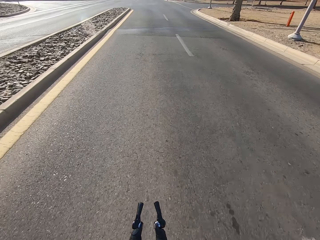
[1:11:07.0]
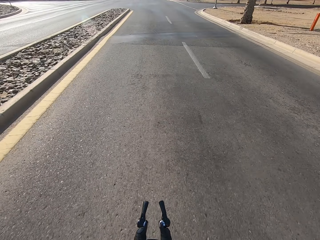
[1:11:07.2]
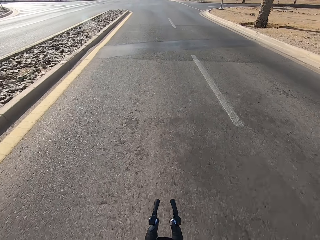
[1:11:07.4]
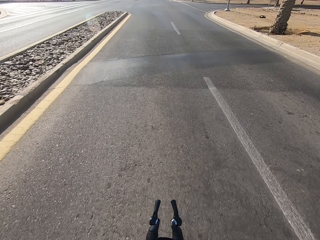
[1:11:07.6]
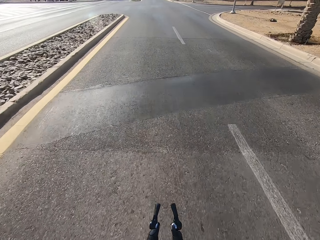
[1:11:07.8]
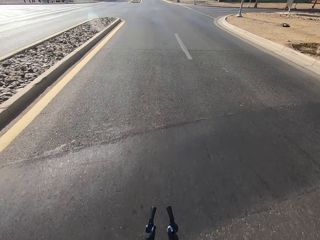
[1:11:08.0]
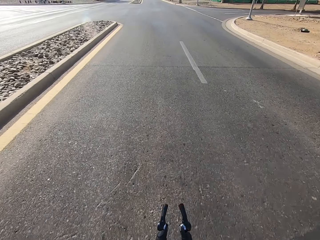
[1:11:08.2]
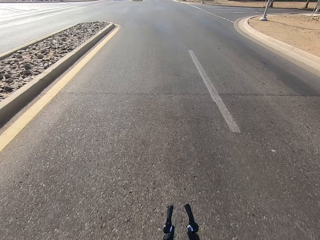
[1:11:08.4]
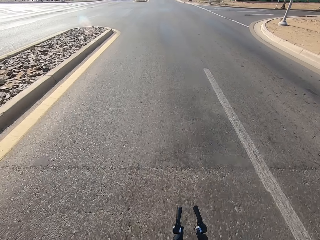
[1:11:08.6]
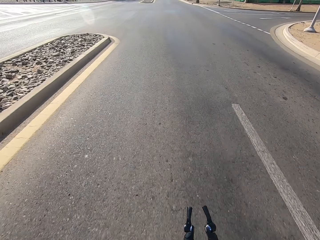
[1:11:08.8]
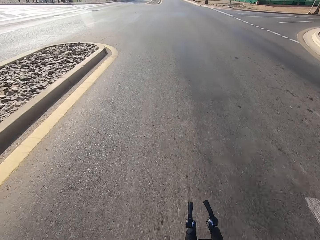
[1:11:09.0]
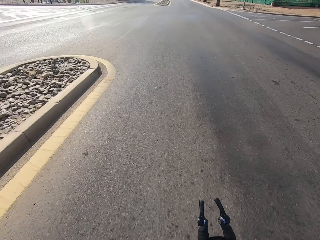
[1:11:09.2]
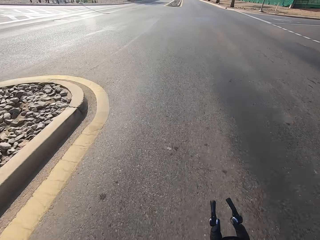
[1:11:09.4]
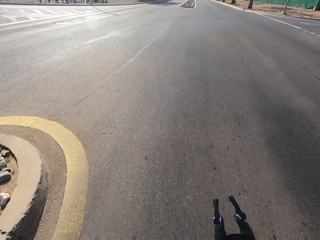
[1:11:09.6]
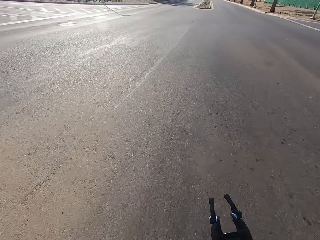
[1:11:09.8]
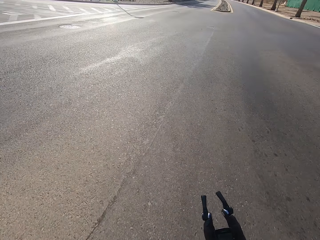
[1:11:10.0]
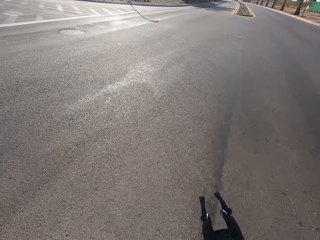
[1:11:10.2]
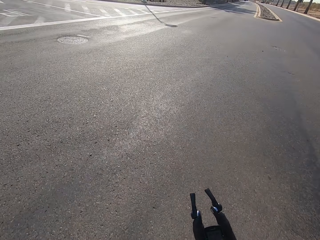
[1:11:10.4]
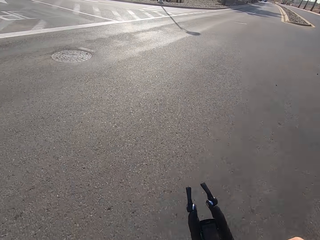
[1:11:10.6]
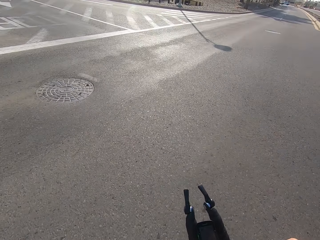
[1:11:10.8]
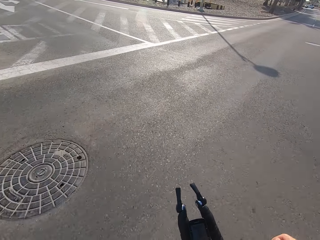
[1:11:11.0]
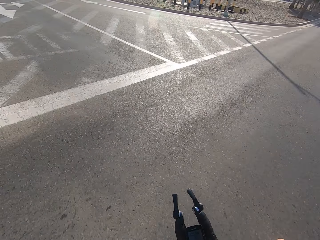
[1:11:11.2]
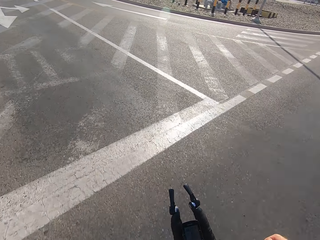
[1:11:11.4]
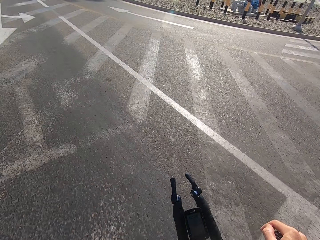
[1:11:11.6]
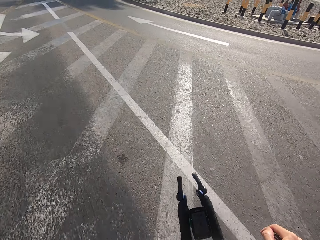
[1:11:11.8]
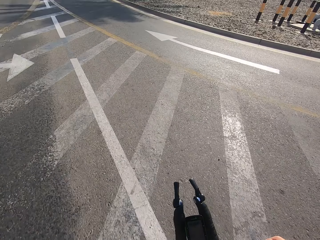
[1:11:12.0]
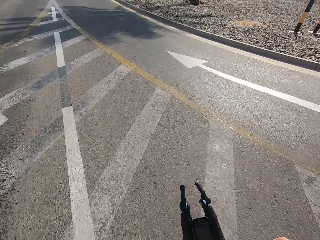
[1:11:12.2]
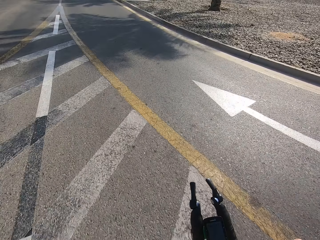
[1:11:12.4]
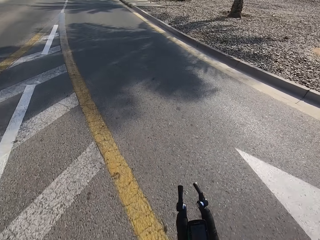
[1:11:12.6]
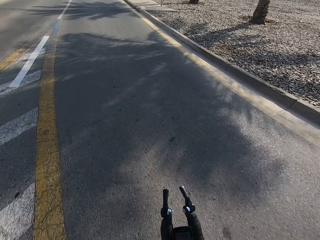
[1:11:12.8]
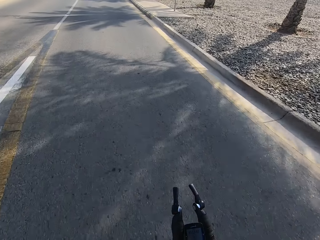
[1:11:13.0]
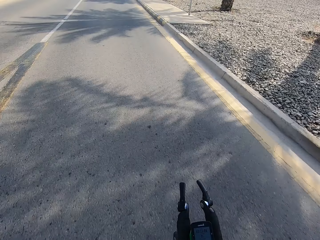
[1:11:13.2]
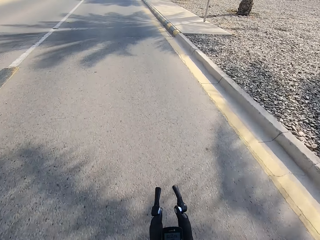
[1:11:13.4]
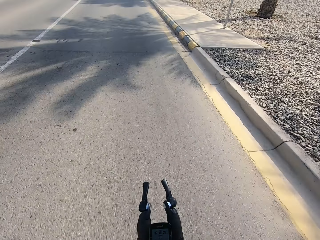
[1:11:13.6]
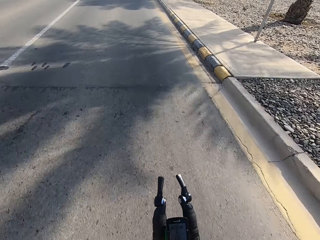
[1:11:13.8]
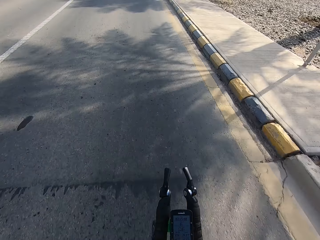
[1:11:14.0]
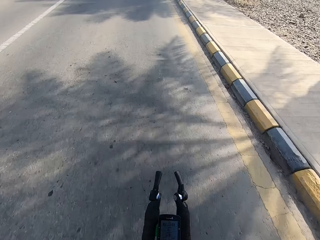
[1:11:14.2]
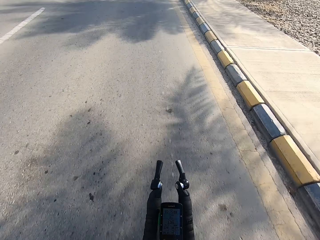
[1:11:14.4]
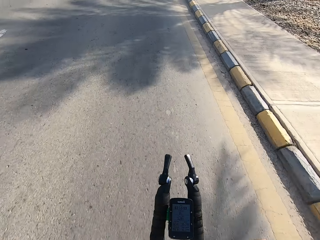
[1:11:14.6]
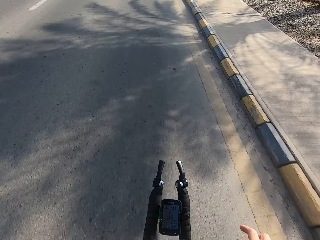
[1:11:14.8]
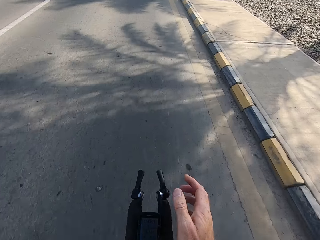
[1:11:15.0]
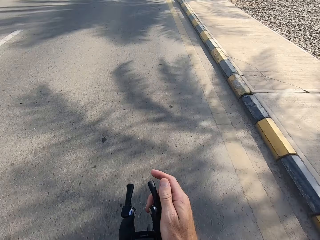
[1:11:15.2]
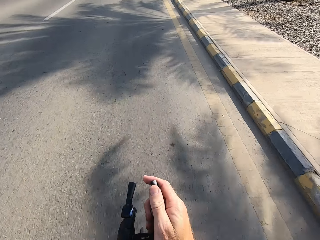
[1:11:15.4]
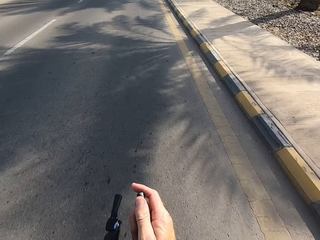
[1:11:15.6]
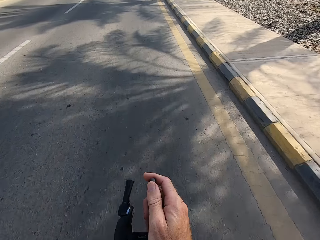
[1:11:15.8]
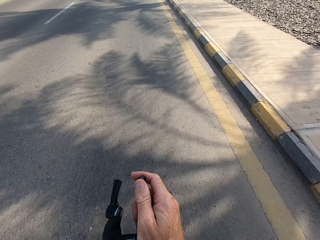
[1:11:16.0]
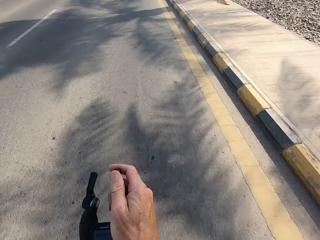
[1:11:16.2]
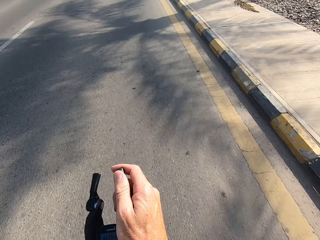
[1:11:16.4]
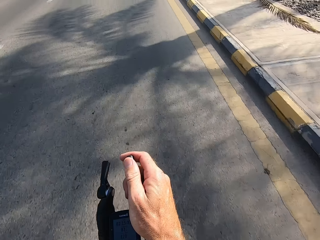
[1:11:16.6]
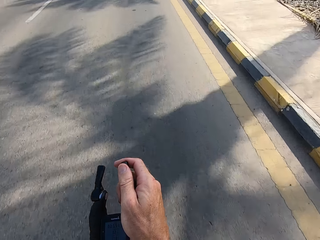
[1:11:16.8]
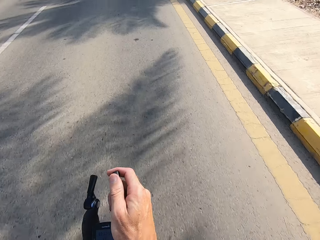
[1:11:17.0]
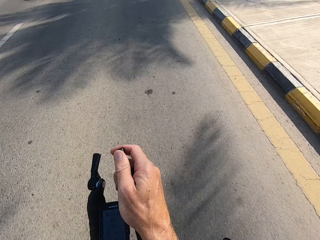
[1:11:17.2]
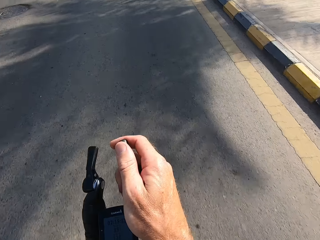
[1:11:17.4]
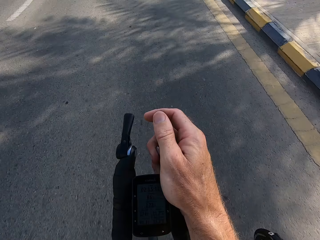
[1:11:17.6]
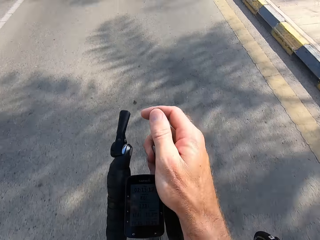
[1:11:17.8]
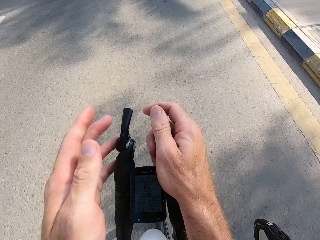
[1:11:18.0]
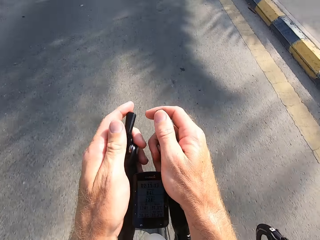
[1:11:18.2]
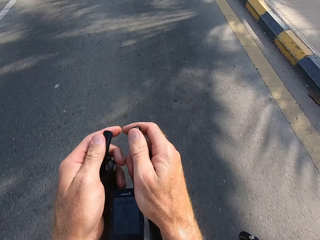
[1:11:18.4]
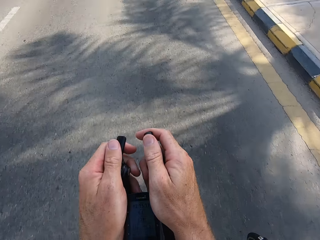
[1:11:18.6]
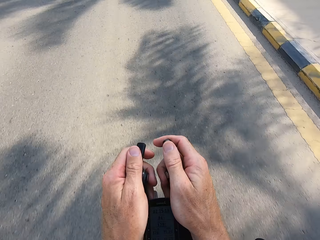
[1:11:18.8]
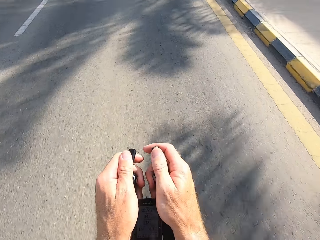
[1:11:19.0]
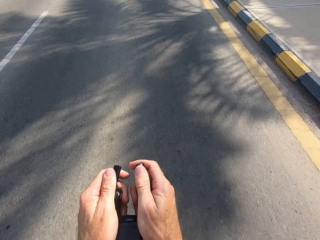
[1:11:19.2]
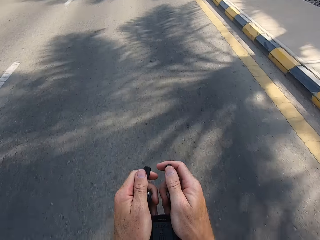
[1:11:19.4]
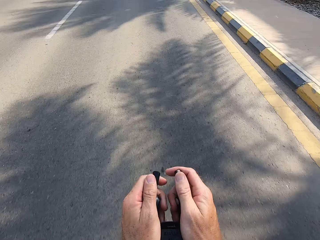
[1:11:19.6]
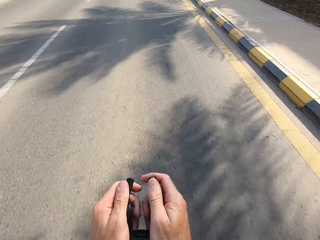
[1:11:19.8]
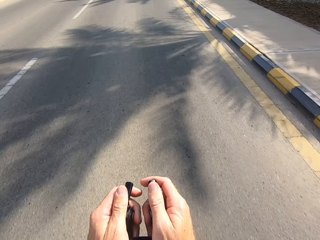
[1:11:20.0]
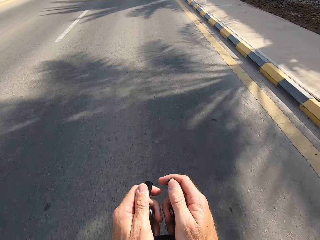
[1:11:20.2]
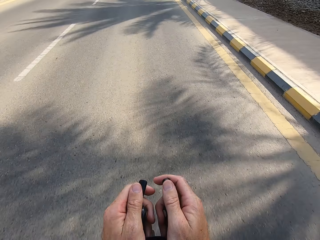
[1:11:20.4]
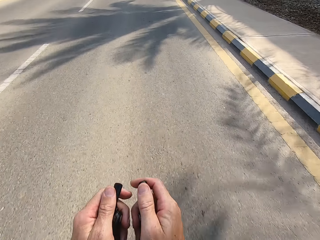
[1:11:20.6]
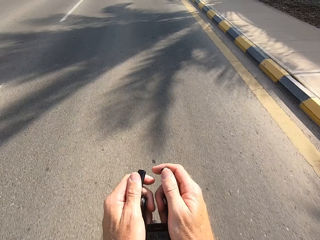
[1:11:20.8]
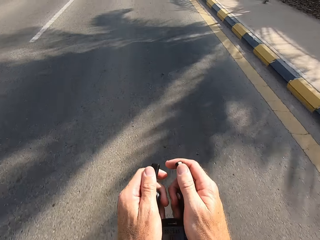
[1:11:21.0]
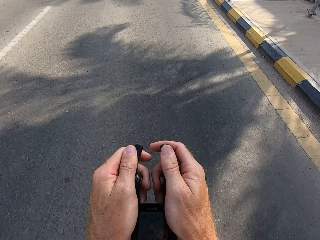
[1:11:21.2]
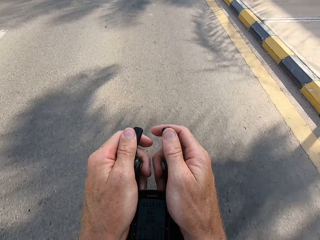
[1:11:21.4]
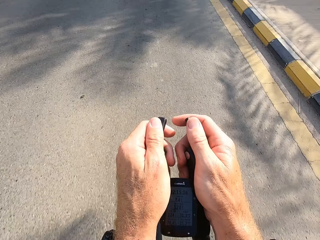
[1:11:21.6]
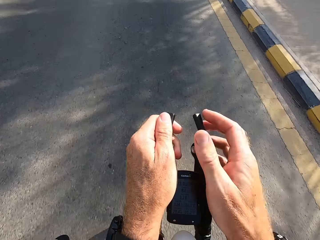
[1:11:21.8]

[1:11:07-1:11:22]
The camera wearer places his right hand on the front handle. He holds the brake lever with one hand. He holds the brake lever with both hands. He places his left hand on the front handle. He cycles.

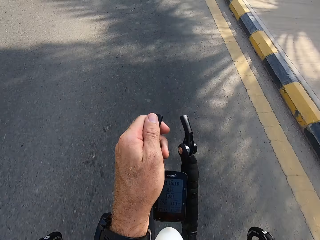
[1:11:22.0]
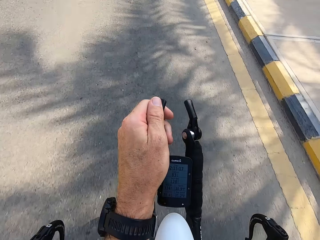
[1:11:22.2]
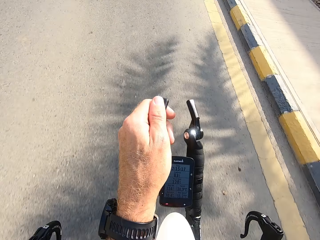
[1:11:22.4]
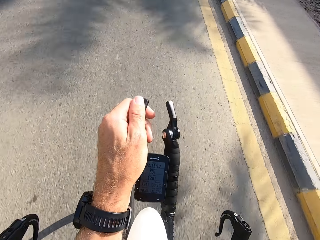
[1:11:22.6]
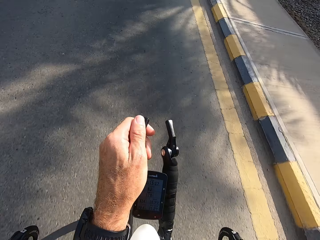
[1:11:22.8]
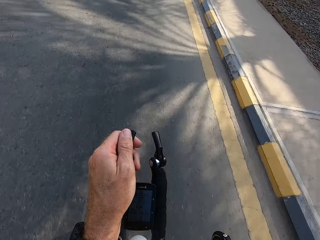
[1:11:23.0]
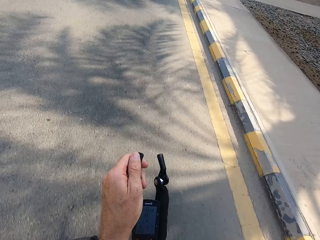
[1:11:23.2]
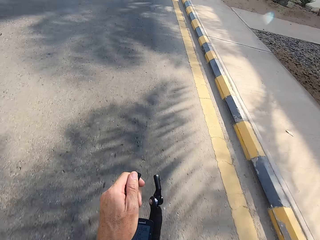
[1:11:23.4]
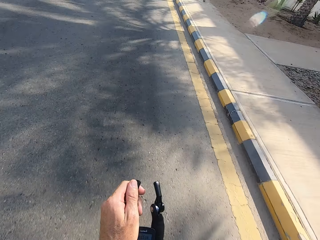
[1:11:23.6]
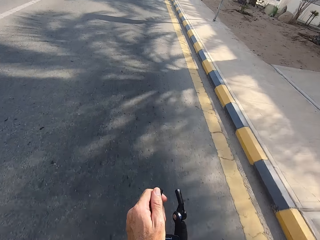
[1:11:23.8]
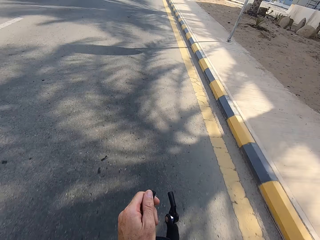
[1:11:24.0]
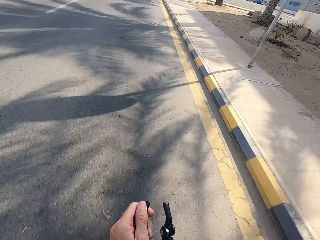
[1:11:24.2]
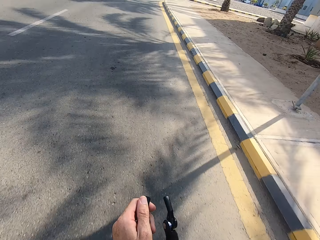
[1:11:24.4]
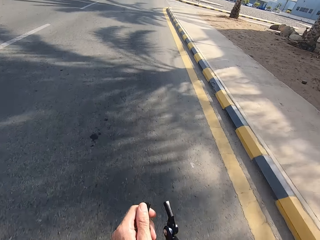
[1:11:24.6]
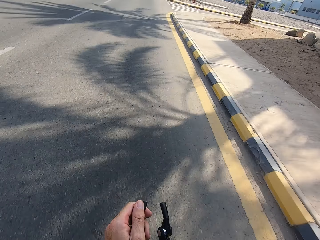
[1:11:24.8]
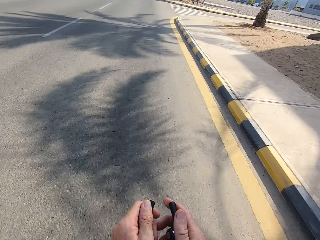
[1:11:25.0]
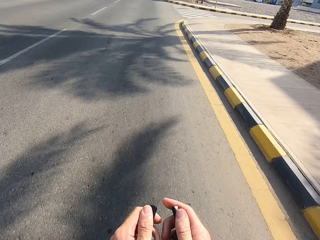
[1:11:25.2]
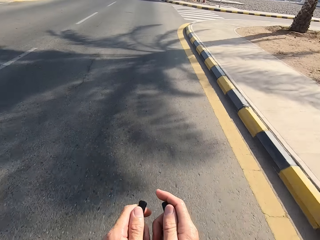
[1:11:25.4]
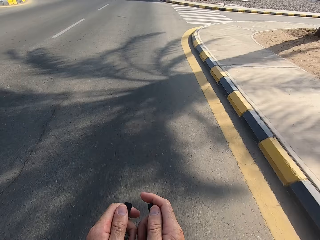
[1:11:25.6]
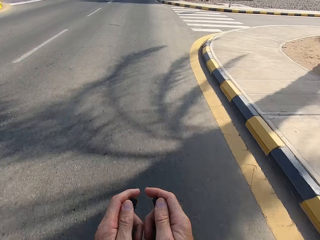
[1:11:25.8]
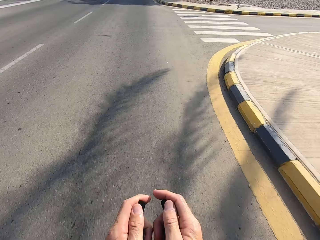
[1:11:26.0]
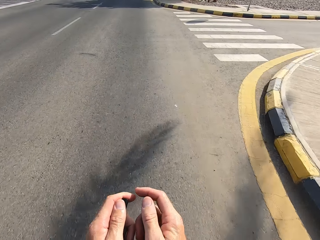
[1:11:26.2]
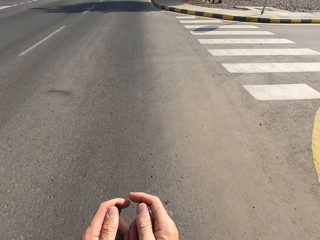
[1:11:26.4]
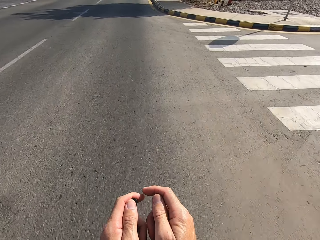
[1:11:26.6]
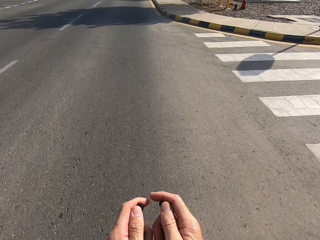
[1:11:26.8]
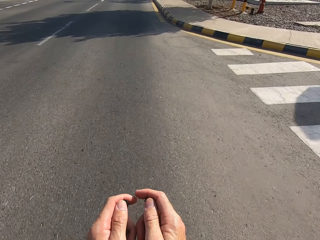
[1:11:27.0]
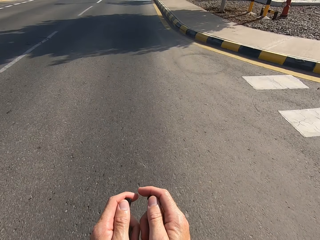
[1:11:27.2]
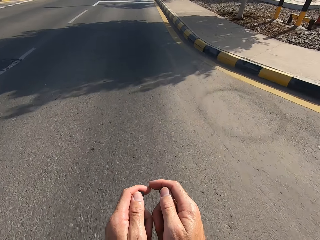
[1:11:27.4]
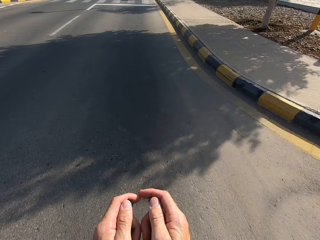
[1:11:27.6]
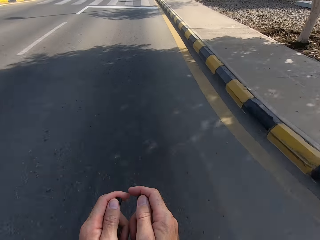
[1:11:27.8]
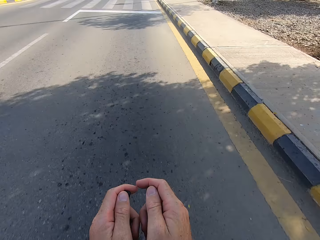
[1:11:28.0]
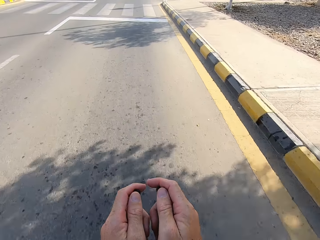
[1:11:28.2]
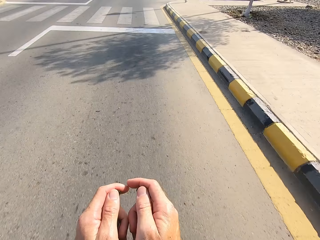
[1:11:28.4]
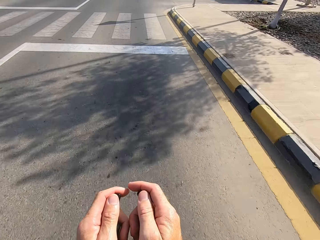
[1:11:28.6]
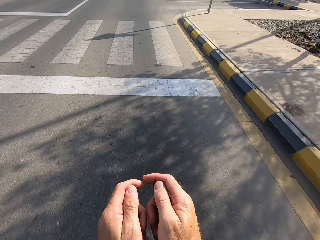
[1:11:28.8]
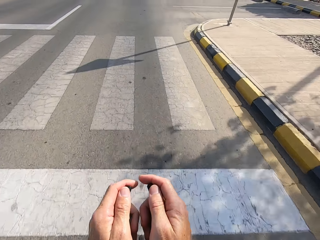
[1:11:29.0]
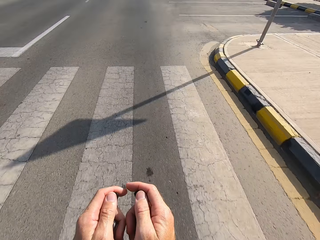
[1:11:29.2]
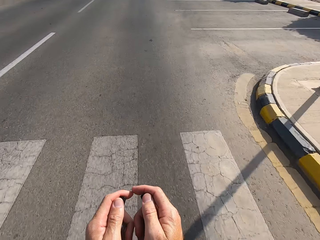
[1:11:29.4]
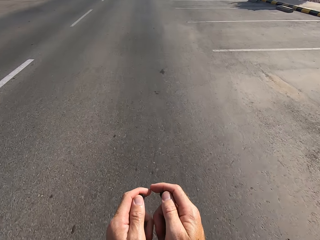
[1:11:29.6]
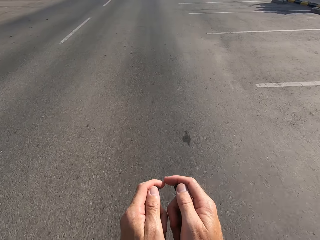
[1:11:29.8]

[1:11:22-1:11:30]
The camera wearer raises a hand. They hold the brake lever with both hands. They cycle.
